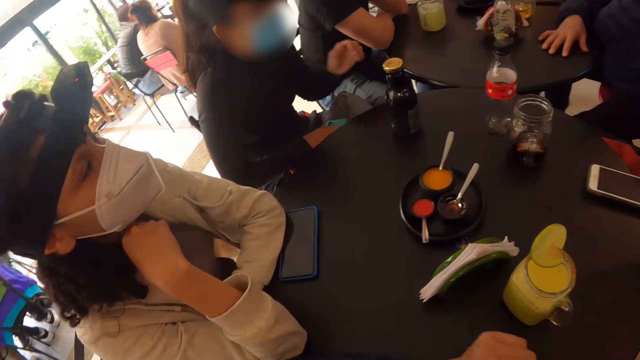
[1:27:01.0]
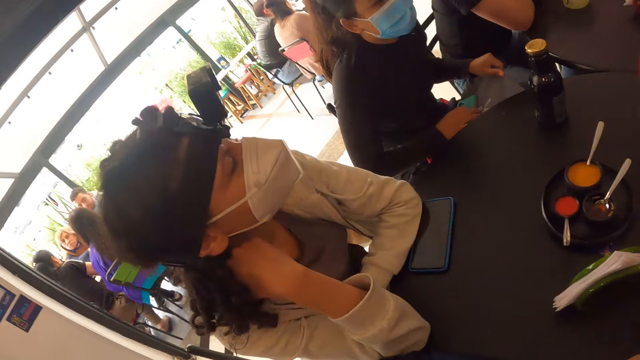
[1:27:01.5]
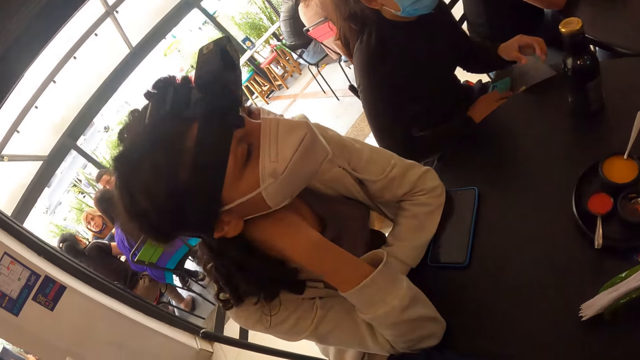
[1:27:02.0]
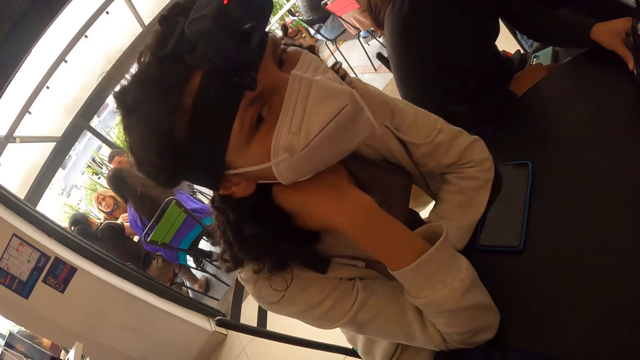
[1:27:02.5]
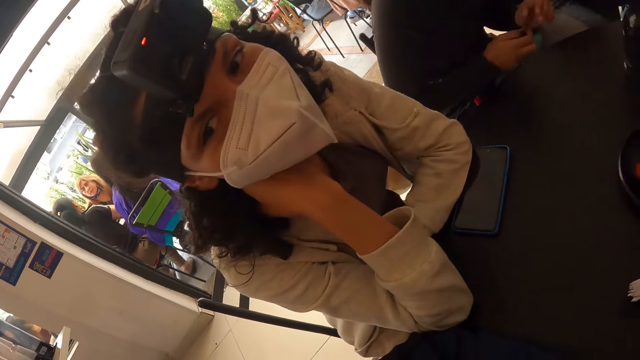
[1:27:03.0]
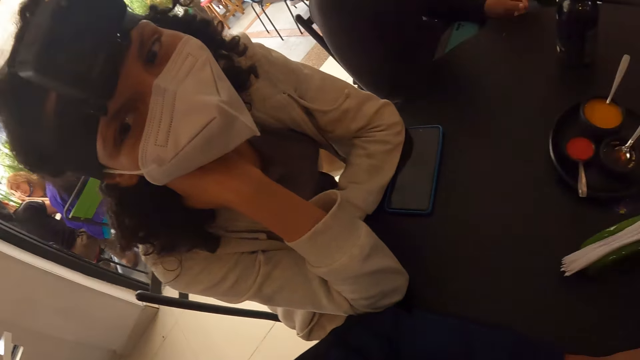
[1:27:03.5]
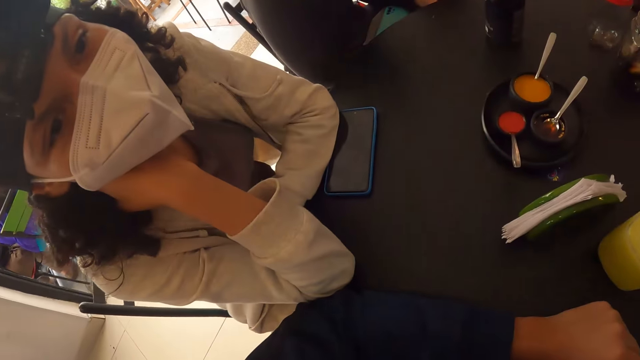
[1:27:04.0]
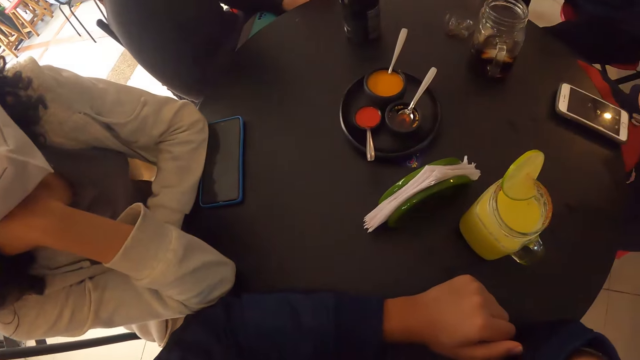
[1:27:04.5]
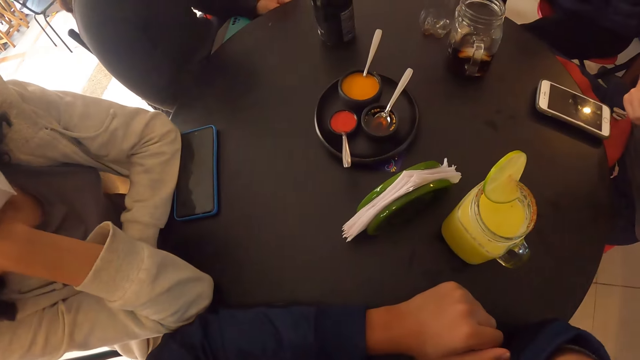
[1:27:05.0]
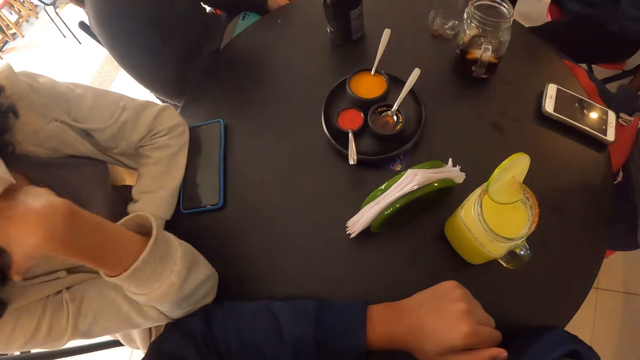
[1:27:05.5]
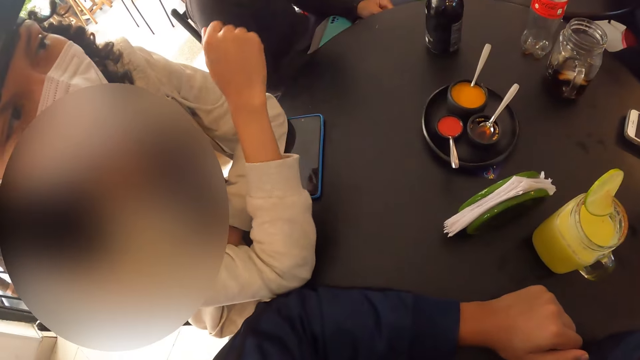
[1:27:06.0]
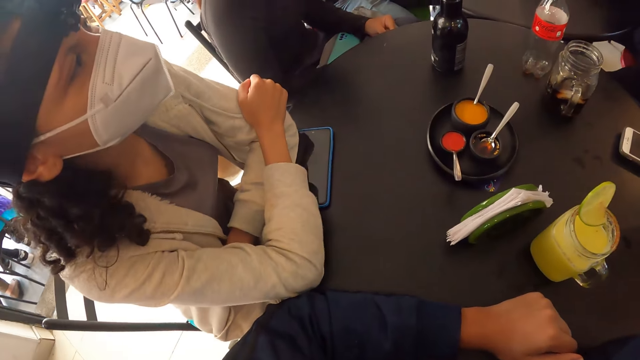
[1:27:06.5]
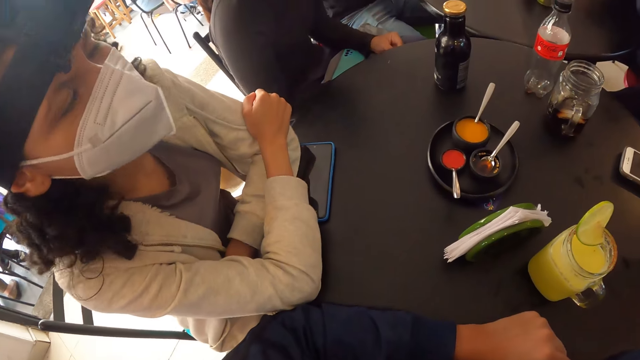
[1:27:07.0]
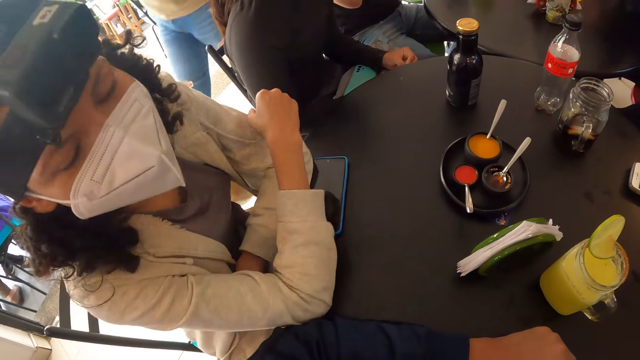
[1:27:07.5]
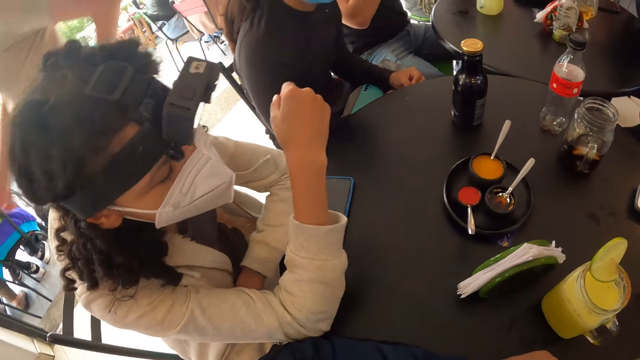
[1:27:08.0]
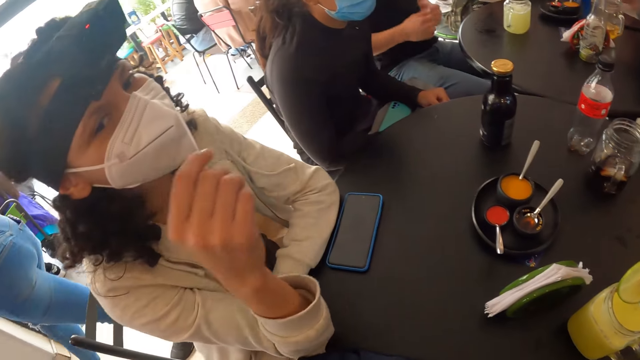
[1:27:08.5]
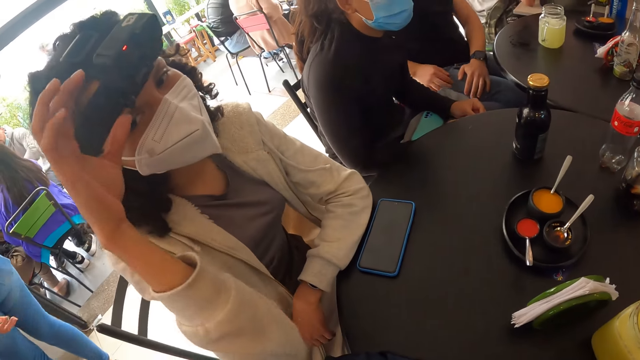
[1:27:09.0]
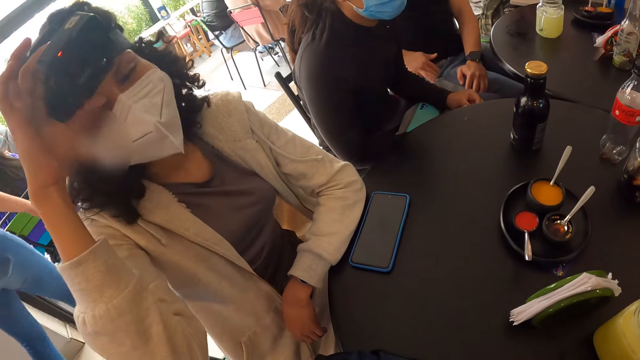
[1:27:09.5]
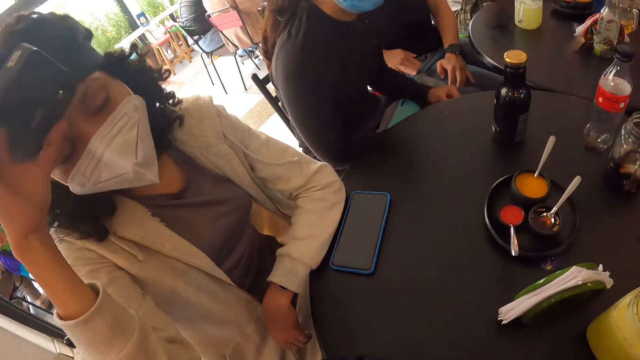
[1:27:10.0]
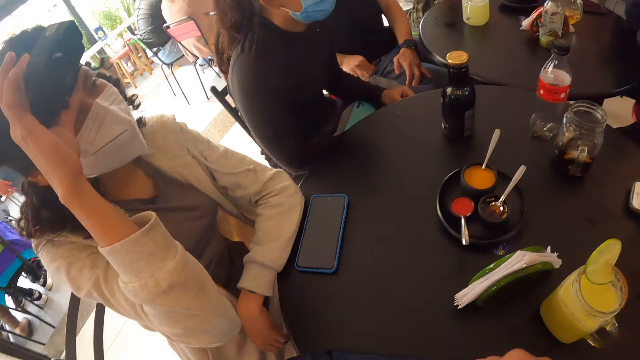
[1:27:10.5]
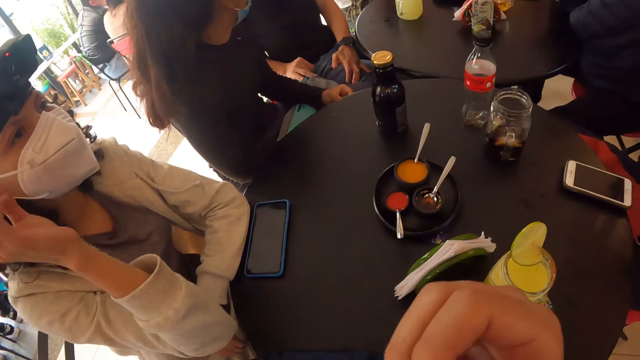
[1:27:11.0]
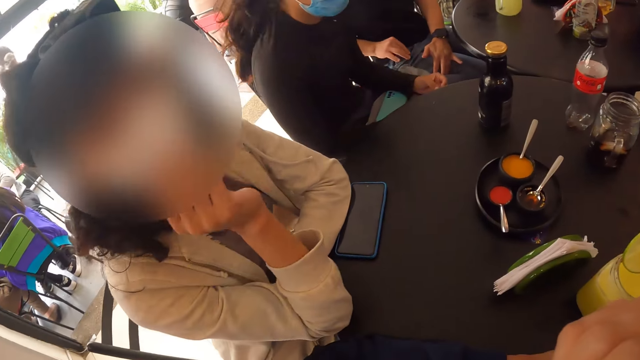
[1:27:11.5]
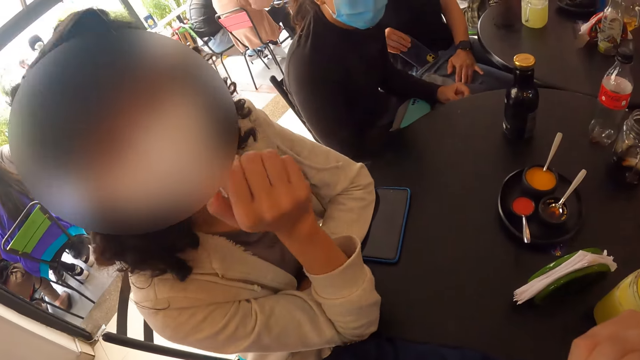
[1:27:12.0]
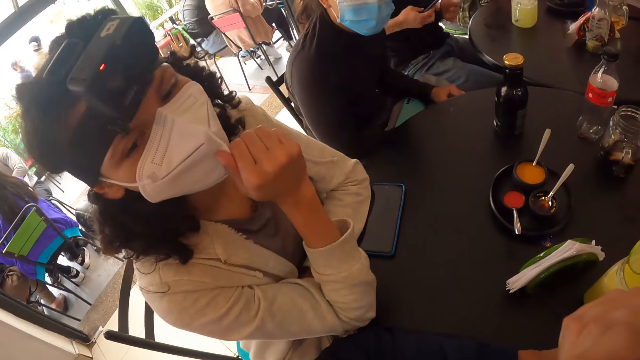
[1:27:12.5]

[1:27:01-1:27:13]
The camera wearer moves a hand. A lady adjusts her mask, holds her coat and moves a hand along the coat. The lady shifts the black bottle on the table with her left hand and exchanges something to the other hand. Another lady moves a hand. A man rests a hand on the other arm. The other lady lifts a hand. Another man lowers both hands. A woman adjusts the camera on her head with her right hand. The other lady repositions a hand. The other man holds his trousers and removes a phone from his pocket with his right hand. The camera wearer moves a hand. The other lady adjusts a mask.

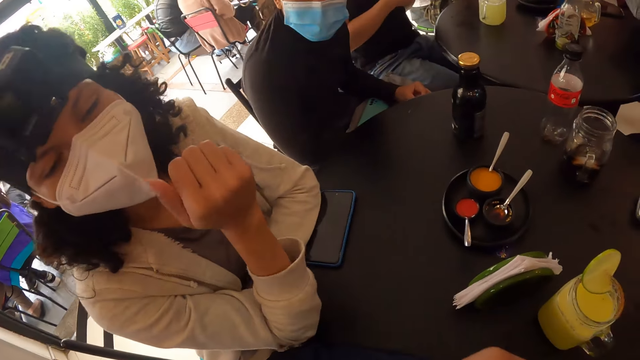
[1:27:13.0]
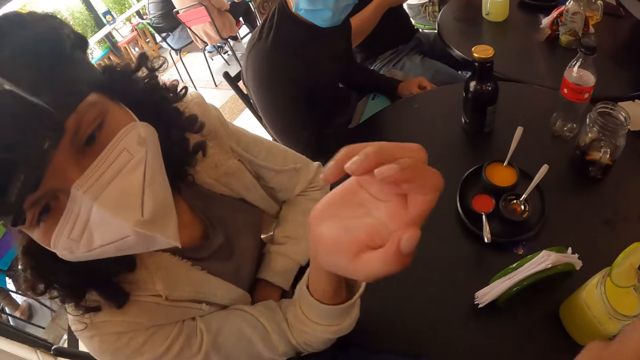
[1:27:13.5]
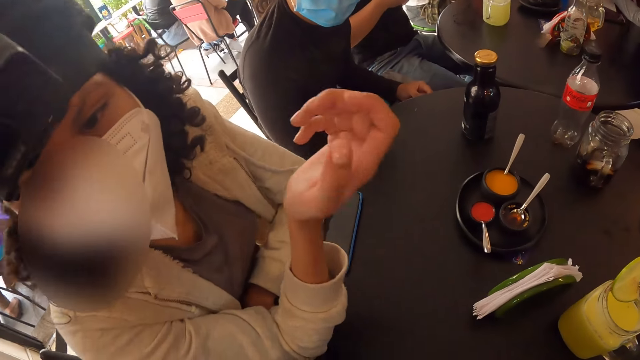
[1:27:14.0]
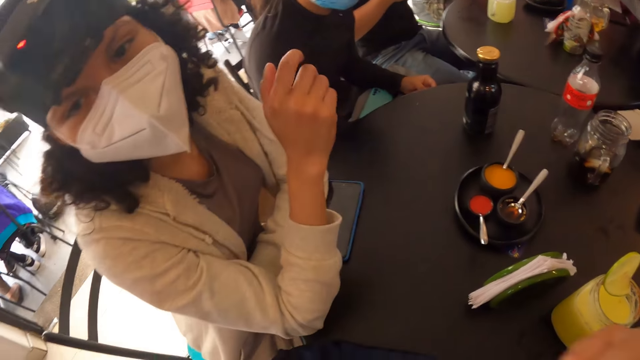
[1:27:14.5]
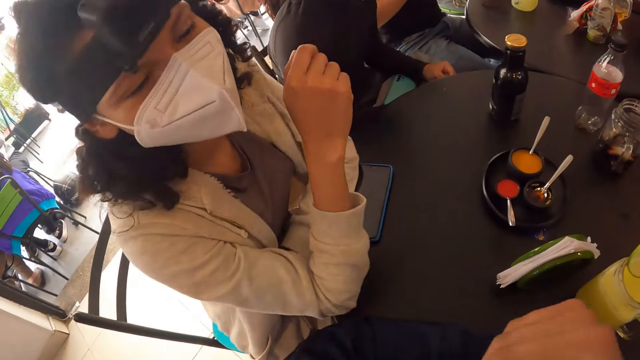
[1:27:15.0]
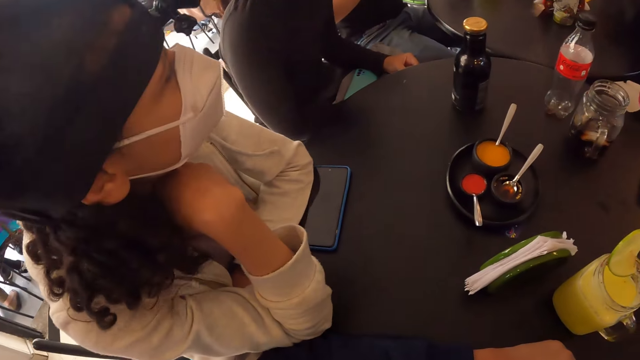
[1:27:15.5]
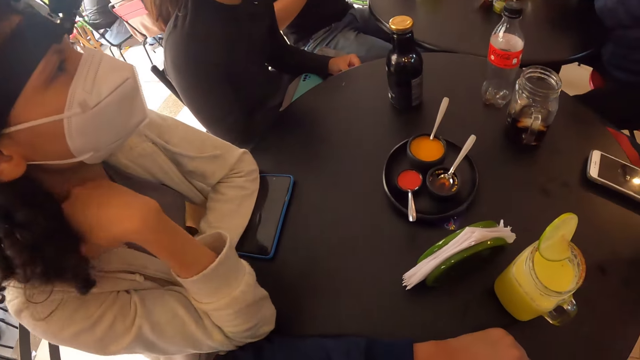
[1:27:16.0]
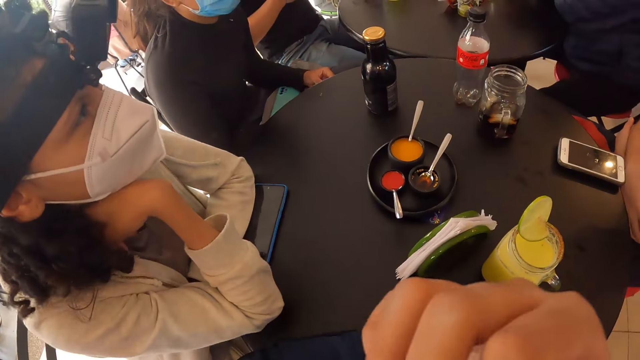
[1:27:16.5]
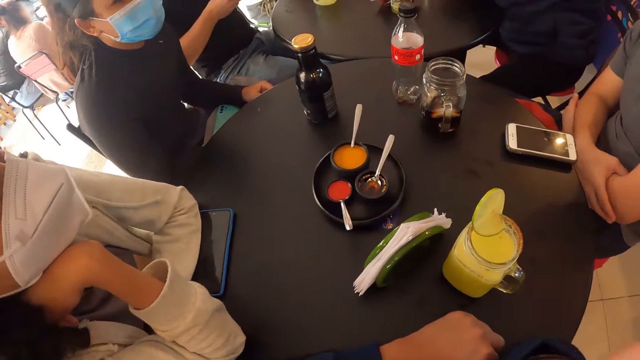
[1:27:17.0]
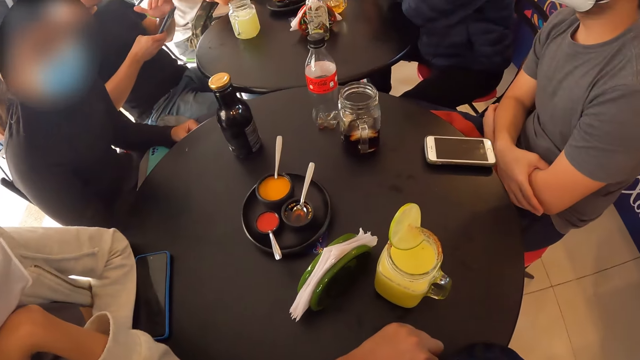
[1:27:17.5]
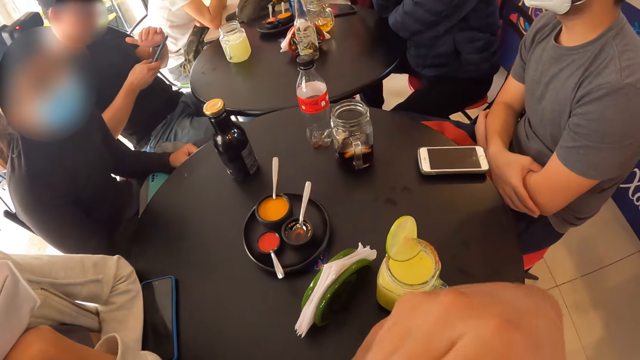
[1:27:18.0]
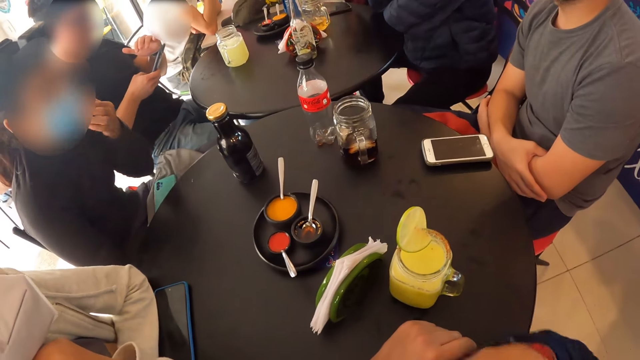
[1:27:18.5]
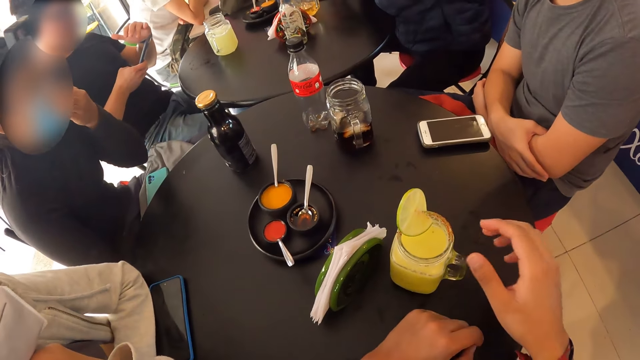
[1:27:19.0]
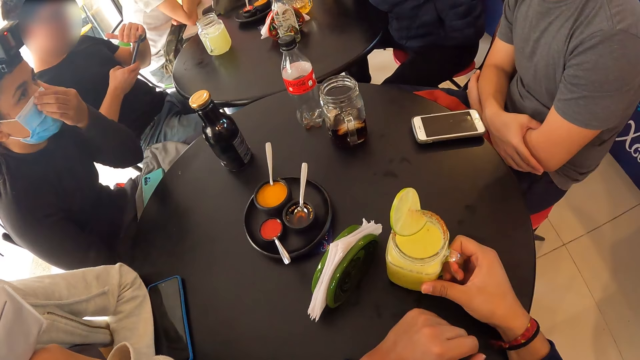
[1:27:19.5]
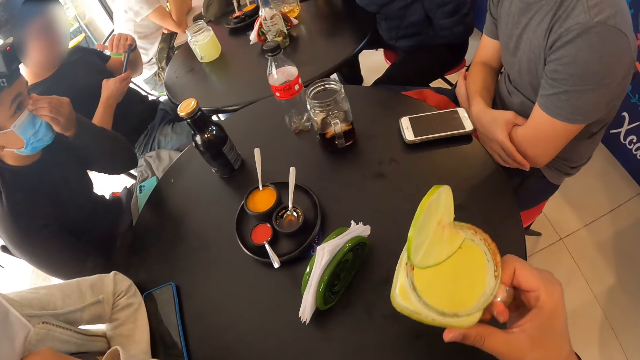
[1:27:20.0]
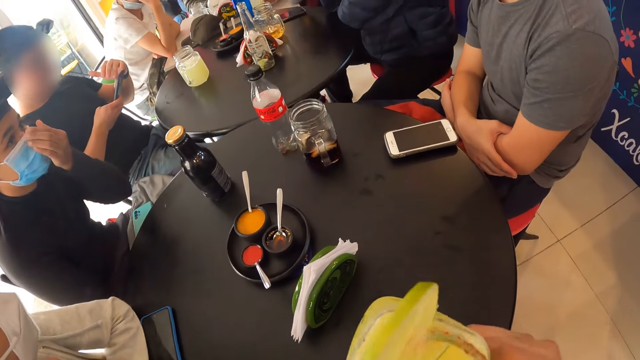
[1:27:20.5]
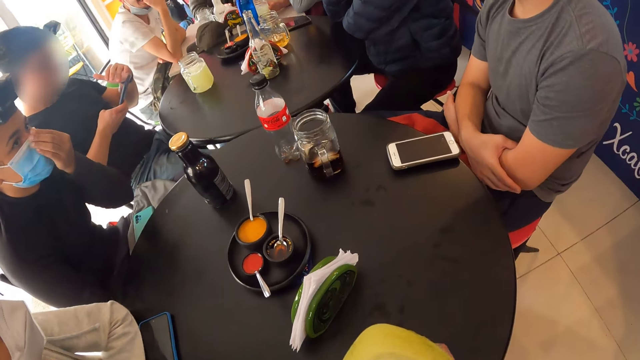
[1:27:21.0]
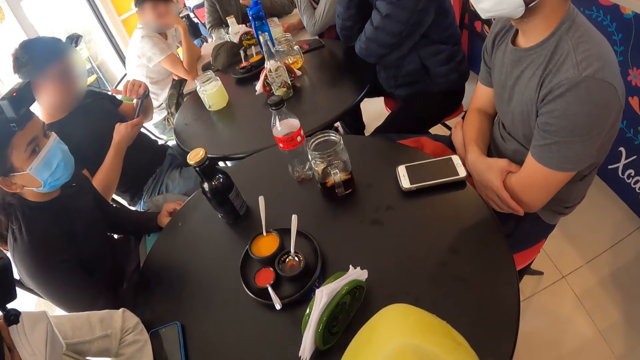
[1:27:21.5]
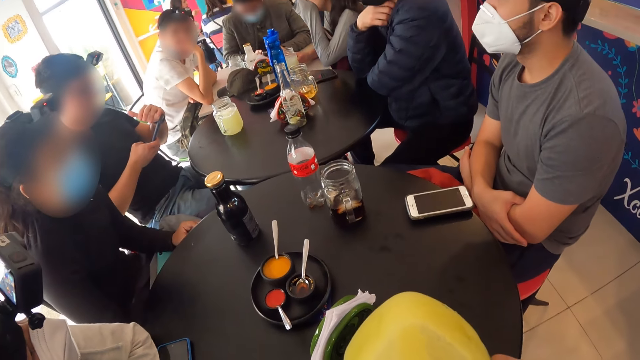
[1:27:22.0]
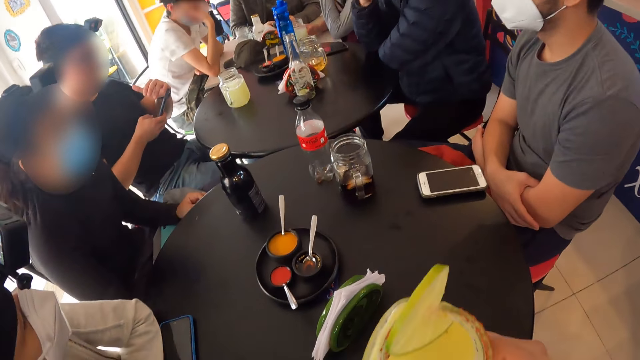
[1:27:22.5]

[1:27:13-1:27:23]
A man holds a phone with the other hand. A lady moves a hand. The camera wearer moves a hand. The lady rests a hand on her cheek. The man operates the phone with his right hand. The camera wearer moves a hand. A woman touches her face with her left hand. The camera wearer picks up the cup of juice from the table with his right hand. He drinks from the cup of juice in his right hand. Another man removes a hand from the face.
